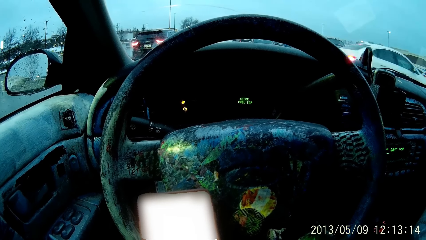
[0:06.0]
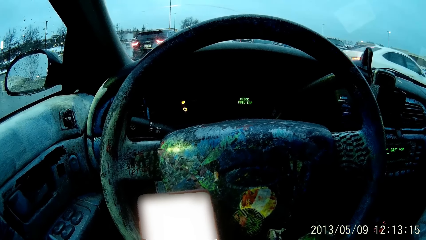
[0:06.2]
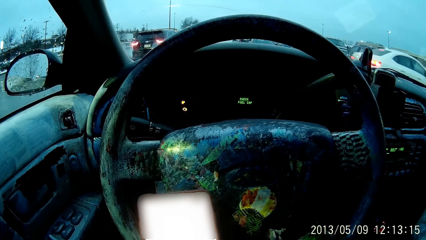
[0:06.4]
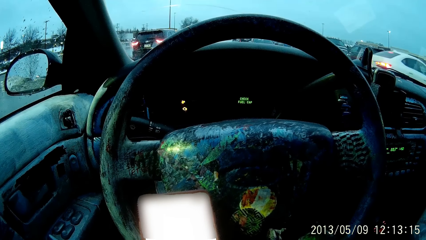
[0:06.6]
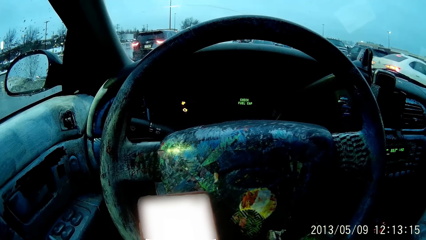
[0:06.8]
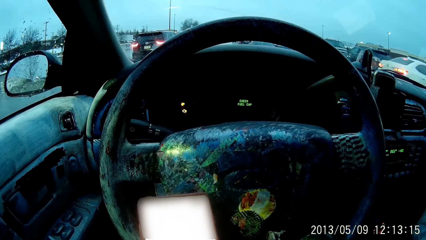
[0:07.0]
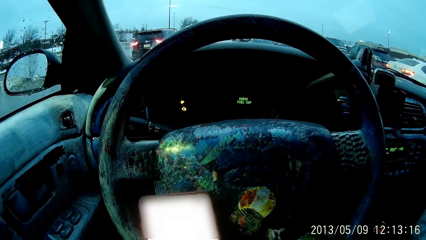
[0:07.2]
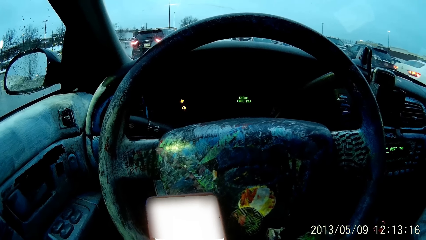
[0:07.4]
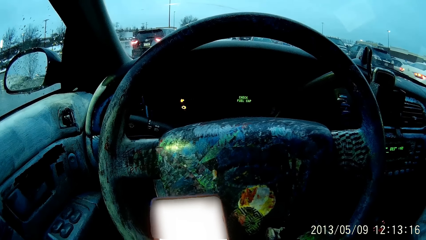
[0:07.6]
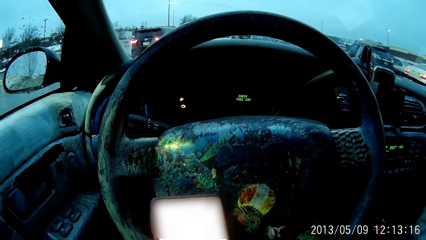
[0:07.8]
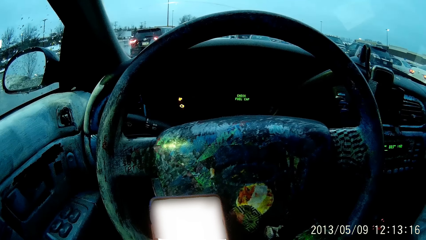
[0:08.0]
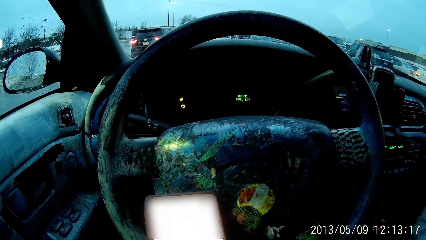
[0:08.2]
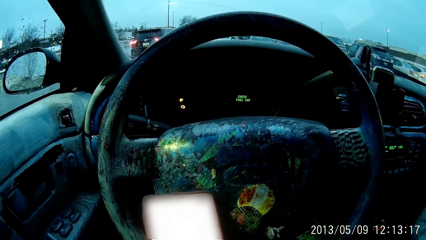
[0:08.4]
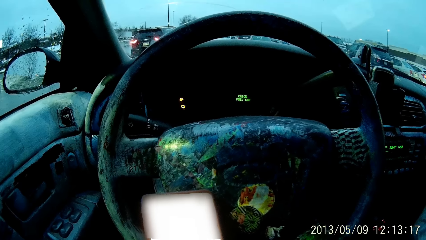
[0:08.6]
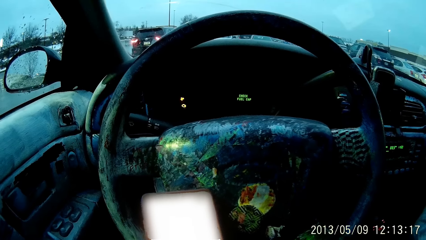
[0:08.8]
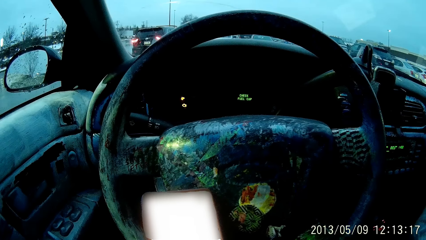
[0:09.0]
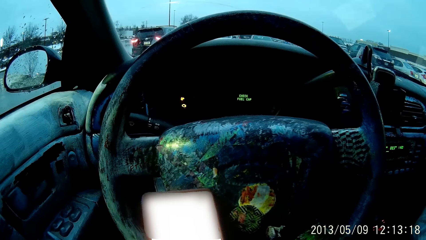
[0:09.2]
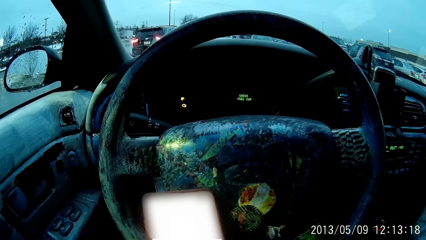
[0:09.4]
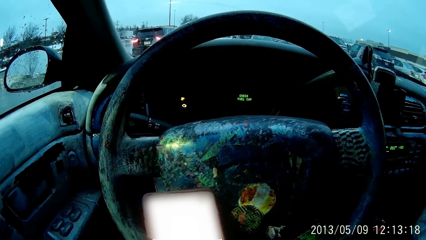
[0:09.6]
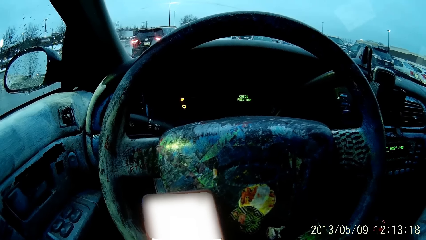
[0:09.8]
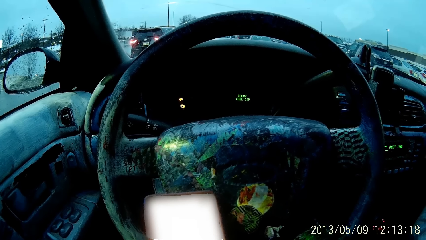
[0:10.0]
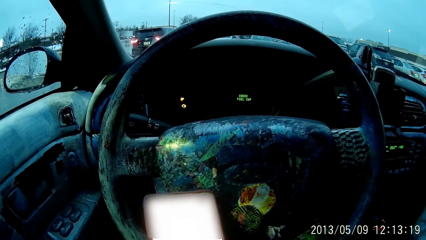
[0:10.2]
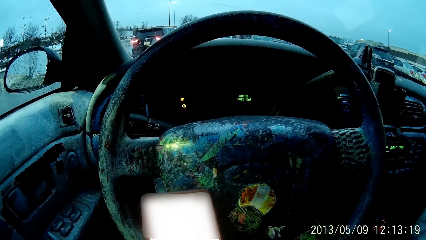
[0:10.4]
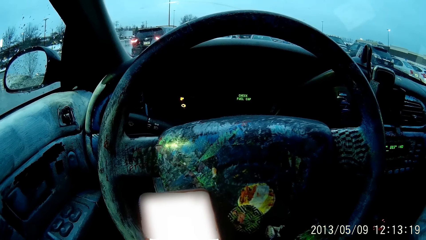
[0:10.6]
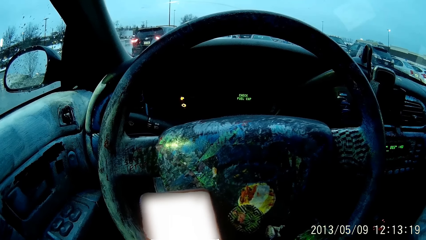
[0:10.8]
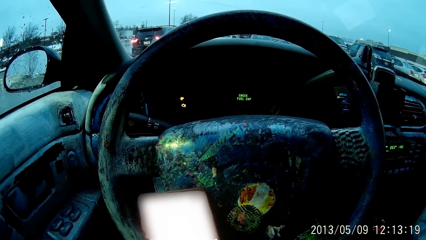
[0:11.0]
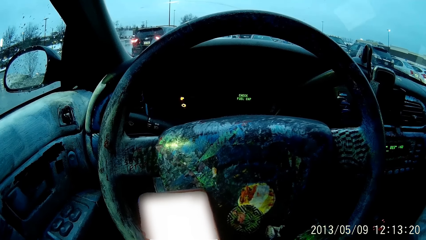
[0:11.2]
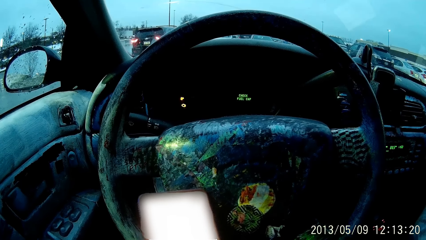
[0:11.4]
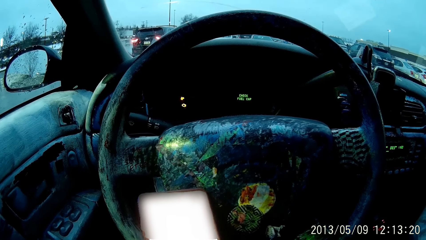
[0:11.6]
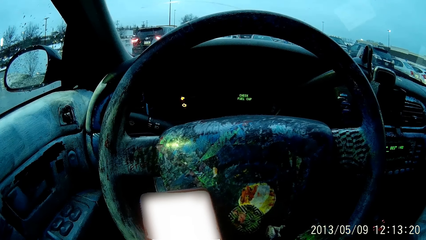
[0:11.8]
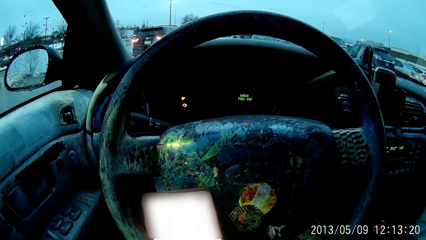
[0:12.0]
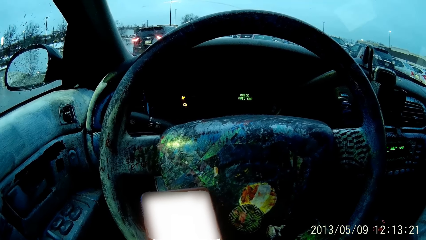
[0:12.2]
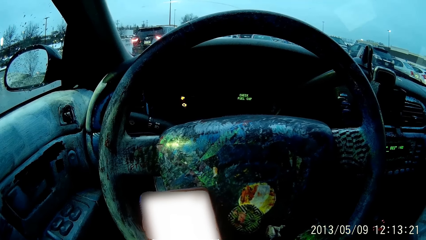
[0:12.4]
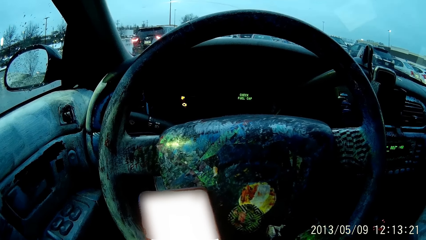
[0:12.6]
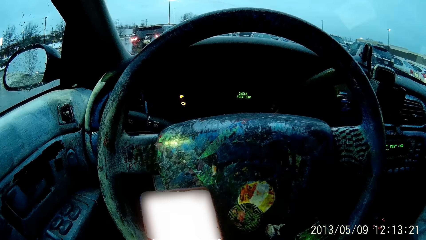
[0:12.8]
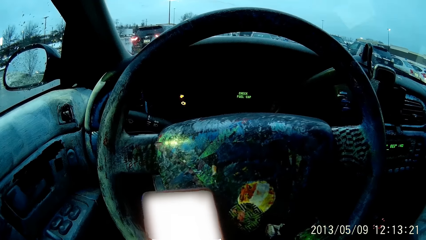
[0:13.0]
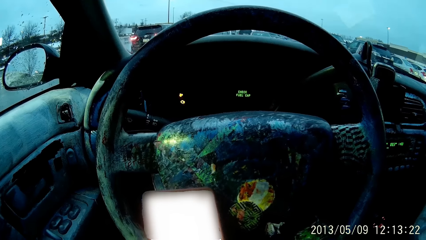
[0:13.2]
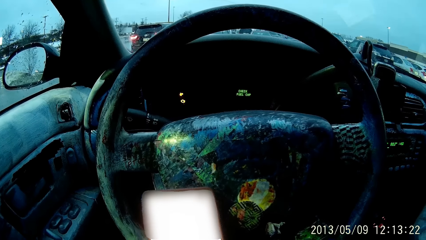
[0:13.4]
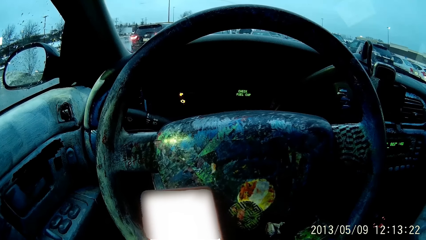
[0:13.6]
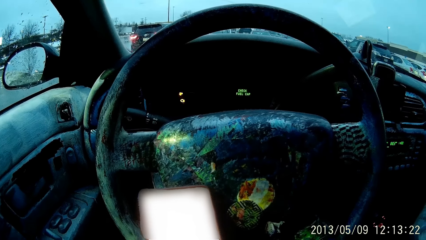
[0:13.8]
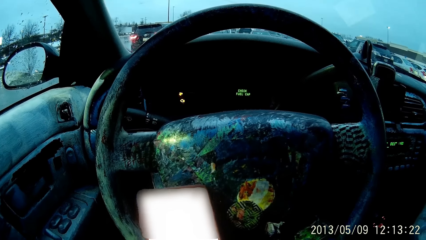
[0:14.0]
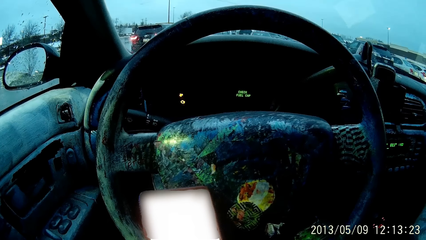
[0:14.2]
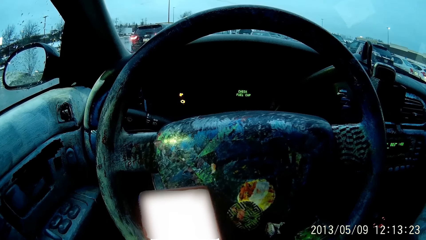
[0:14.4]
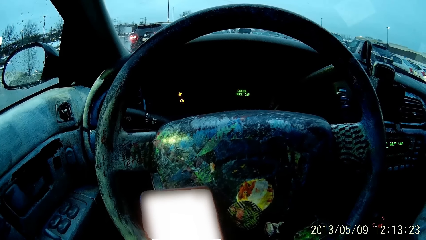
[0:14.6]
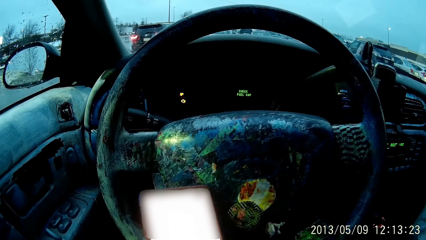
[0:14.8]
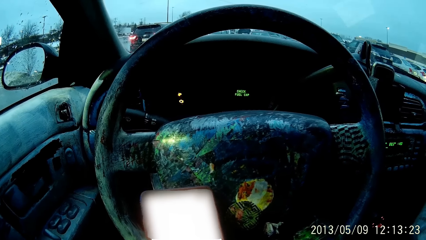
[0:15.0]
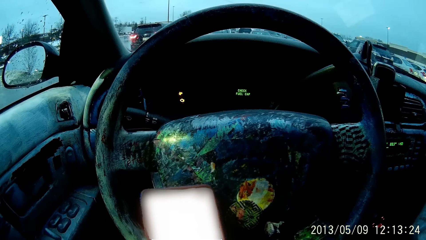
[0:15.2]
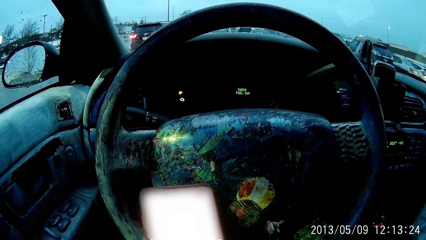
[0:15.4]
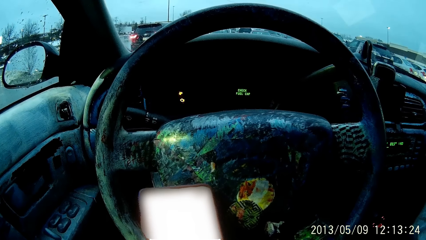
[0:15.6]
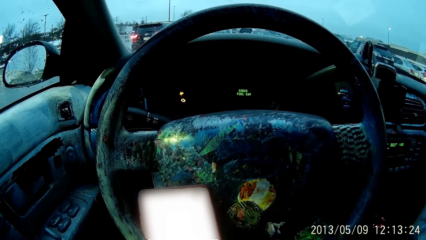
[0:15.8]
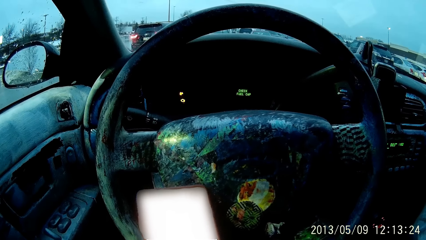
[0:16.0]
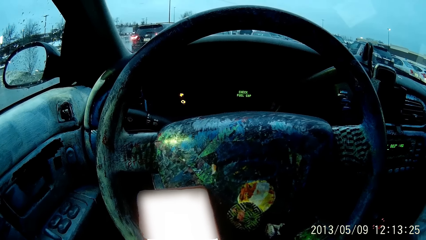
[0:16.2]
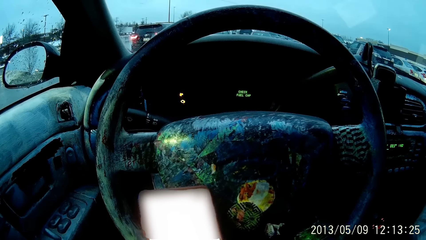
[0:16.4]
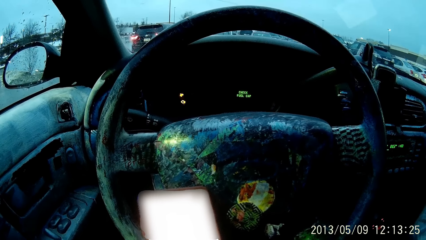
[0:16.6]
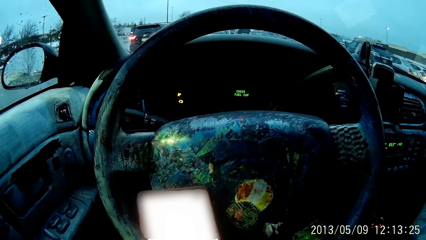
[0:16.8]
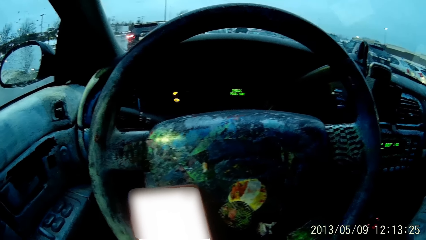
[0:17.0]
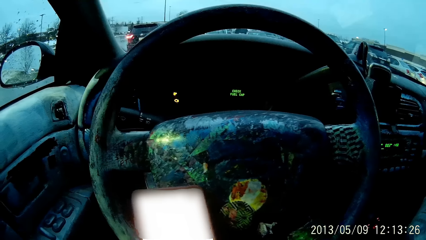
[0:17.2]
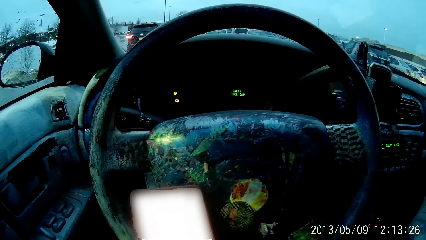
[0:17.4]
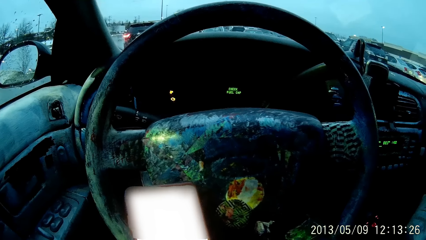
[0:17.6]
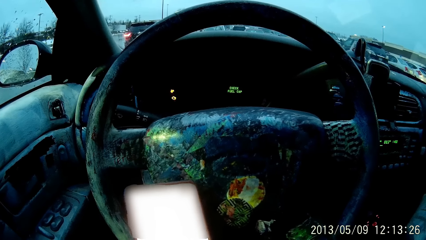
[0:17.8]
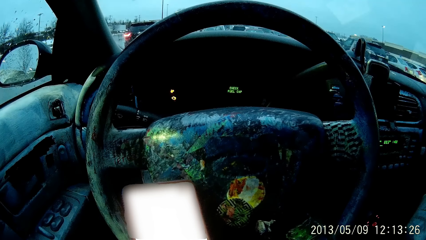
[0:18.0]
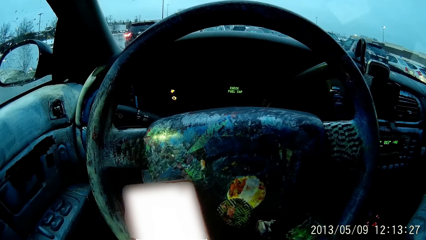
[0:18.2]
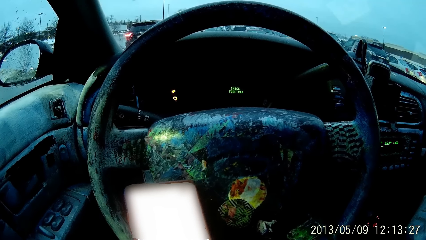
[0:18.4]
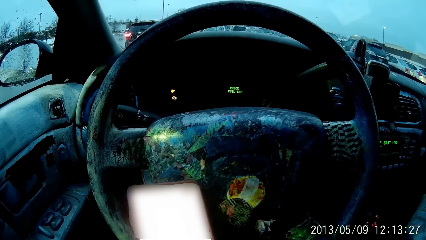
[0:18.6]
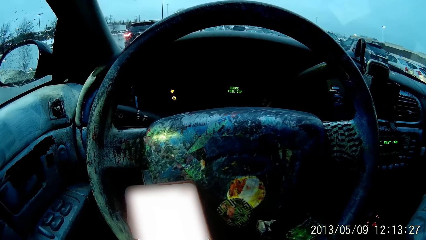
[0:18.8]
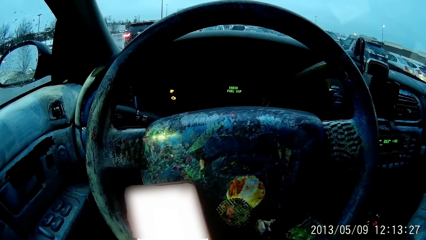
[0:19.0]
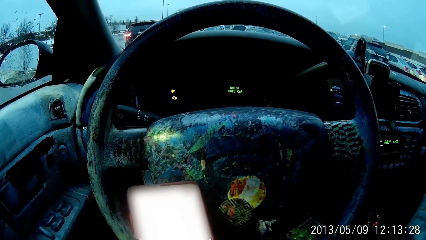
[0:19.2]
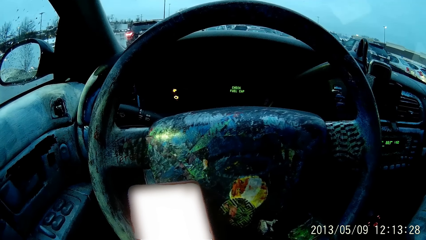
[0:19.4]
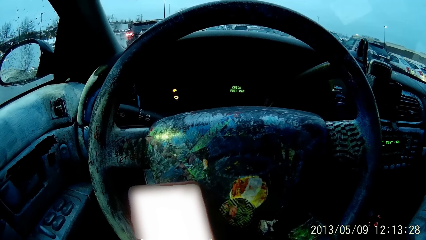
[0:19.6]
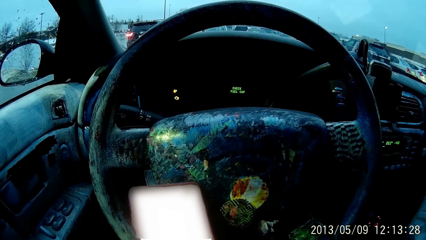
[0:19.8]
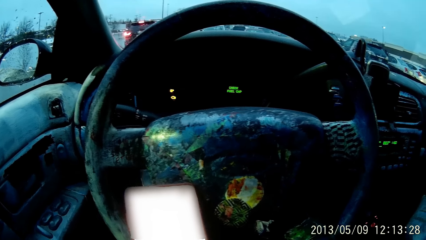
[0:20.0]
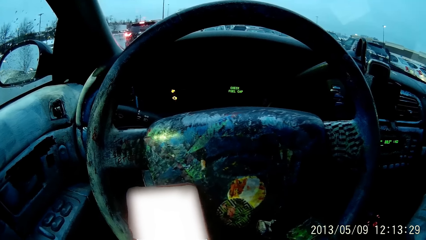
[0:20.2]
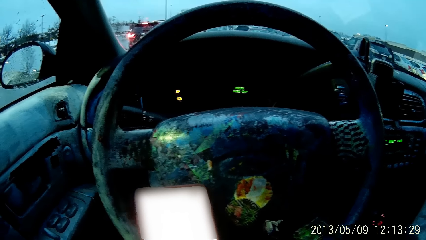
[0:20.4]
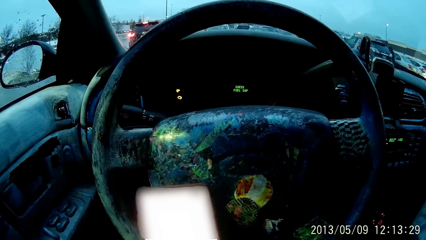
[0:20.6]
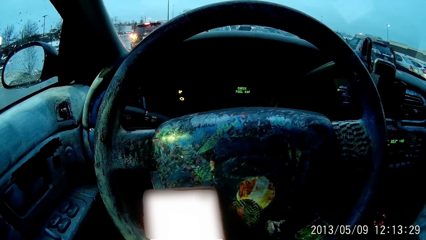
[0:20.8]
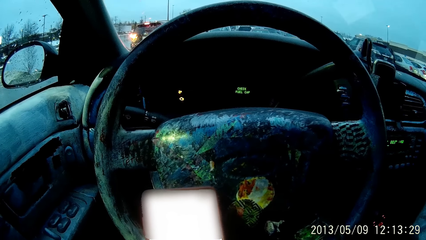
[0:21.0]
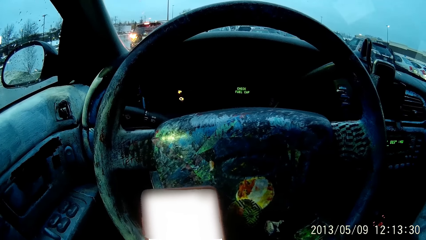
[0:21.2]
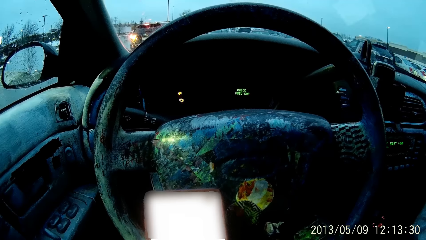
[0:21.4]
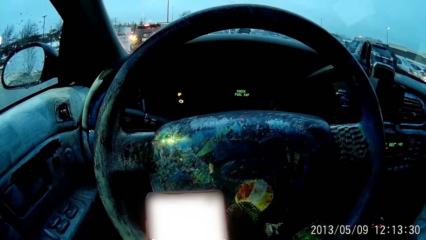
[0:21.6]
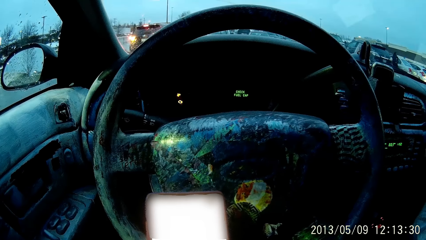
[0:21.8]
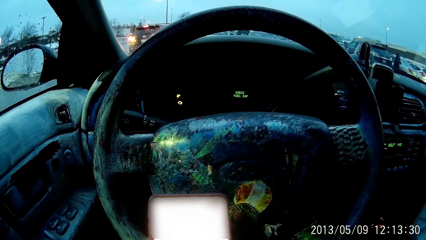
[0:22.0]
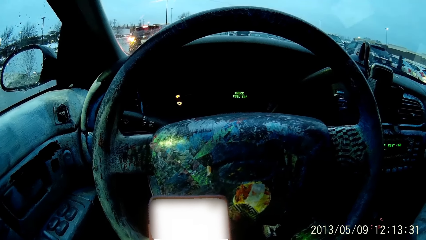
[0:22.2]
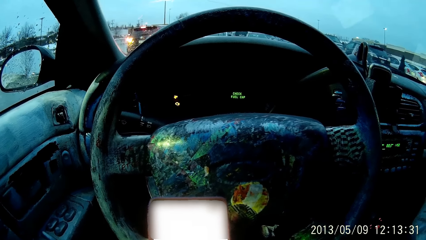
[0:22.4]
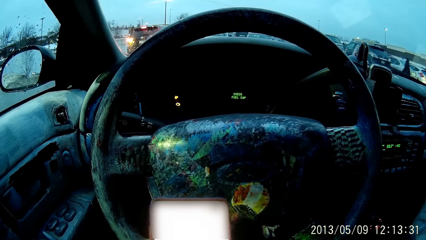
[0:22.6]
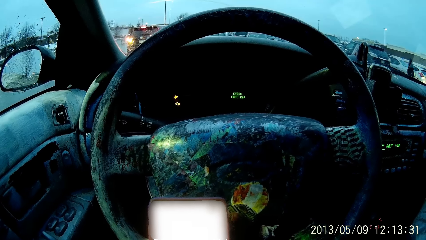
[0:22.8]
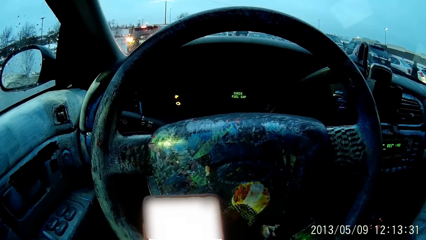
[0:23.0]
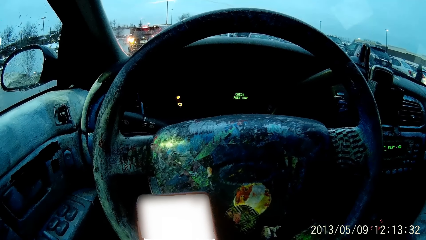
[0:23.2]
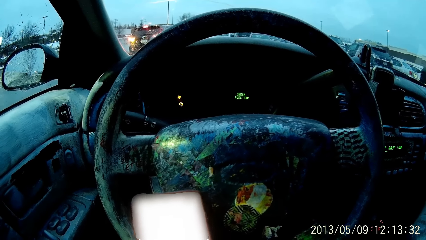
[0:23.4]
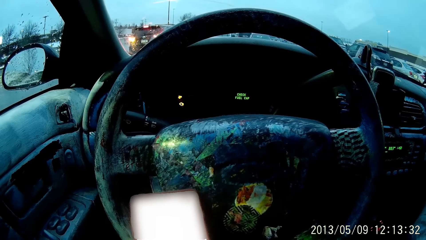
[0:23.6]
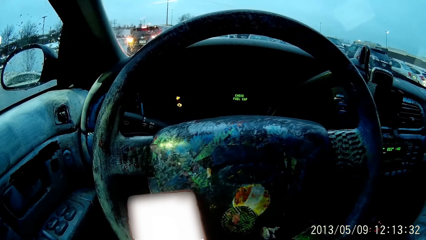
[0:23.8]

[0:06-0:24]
The camera wearer holds the phone with the hands. They move the phone.
